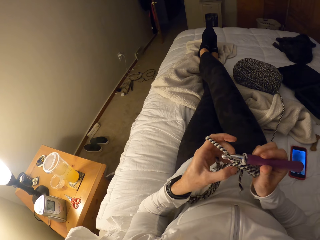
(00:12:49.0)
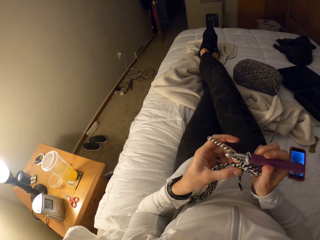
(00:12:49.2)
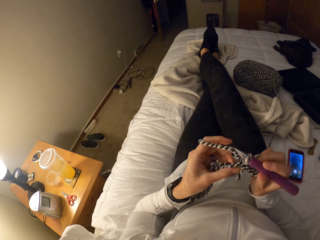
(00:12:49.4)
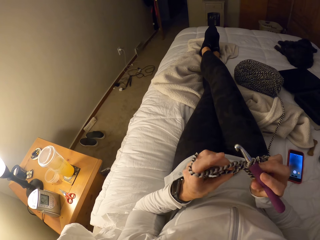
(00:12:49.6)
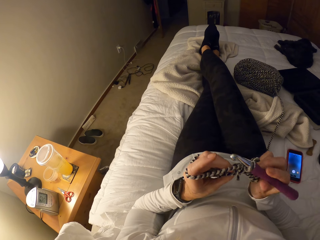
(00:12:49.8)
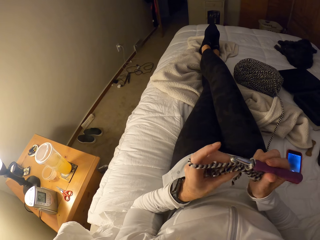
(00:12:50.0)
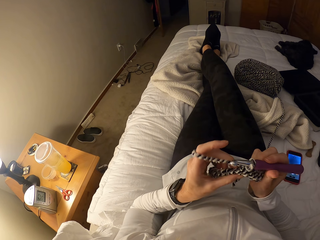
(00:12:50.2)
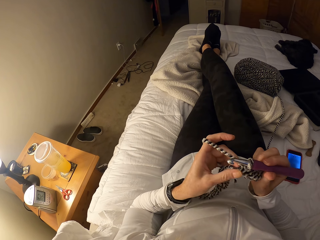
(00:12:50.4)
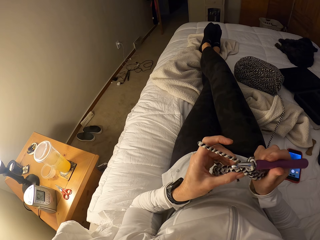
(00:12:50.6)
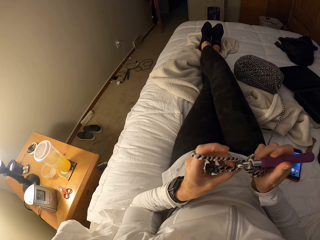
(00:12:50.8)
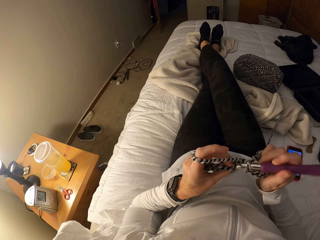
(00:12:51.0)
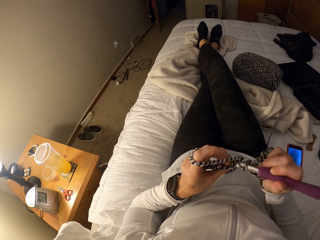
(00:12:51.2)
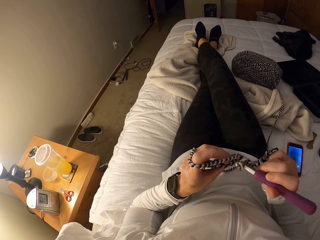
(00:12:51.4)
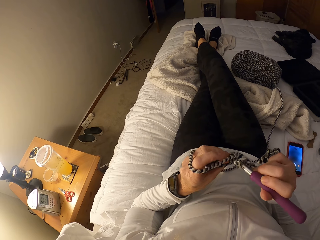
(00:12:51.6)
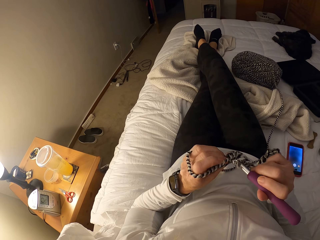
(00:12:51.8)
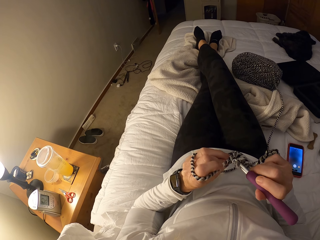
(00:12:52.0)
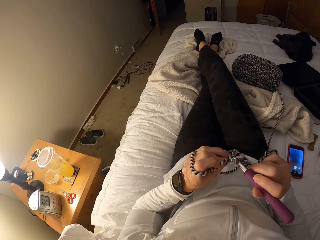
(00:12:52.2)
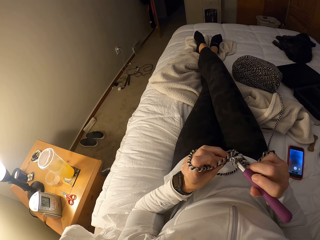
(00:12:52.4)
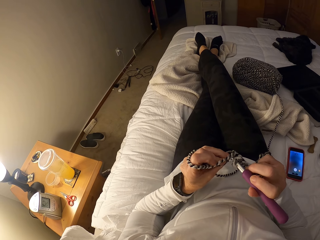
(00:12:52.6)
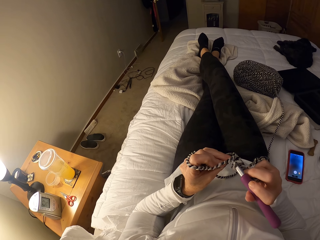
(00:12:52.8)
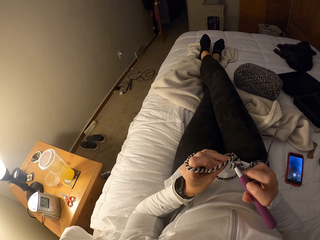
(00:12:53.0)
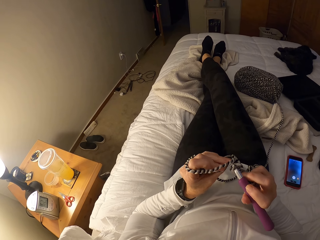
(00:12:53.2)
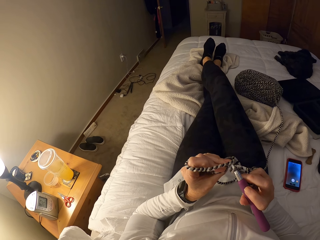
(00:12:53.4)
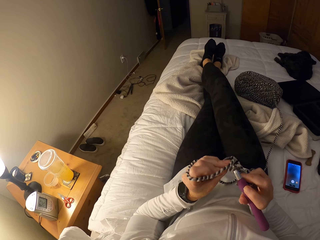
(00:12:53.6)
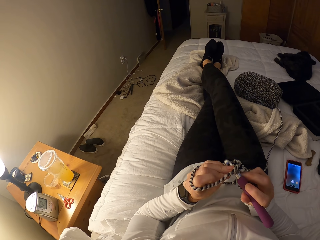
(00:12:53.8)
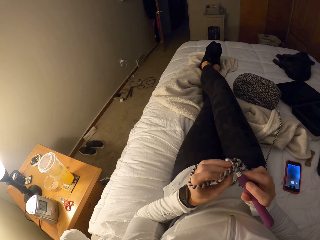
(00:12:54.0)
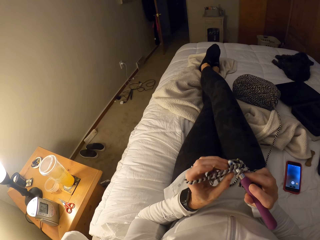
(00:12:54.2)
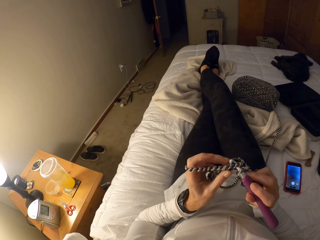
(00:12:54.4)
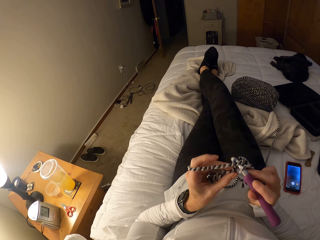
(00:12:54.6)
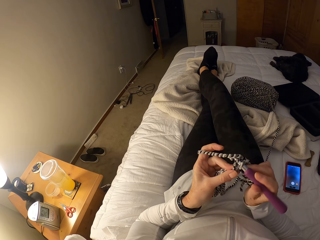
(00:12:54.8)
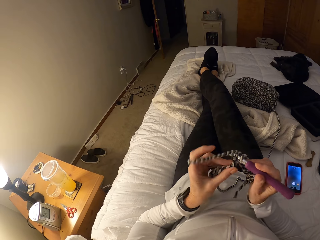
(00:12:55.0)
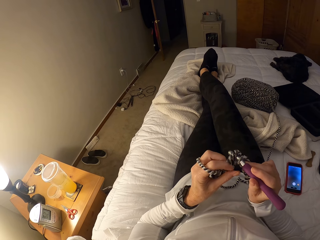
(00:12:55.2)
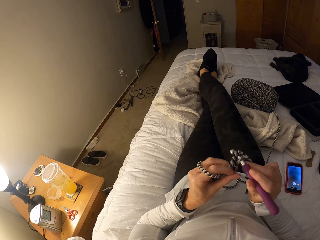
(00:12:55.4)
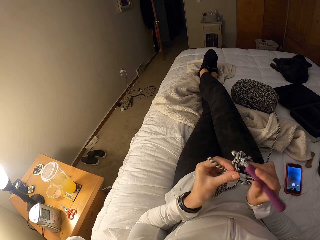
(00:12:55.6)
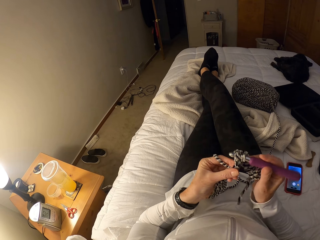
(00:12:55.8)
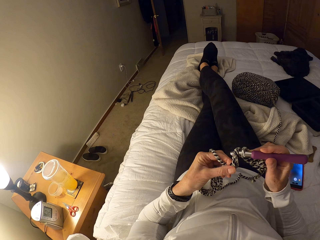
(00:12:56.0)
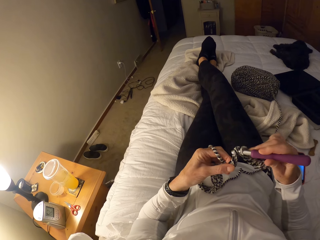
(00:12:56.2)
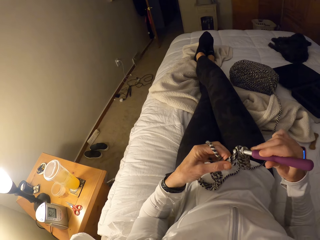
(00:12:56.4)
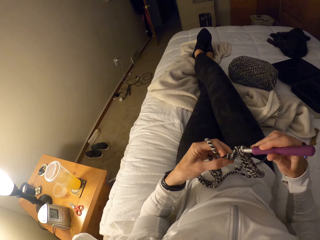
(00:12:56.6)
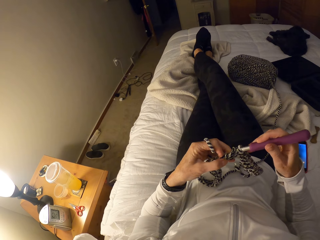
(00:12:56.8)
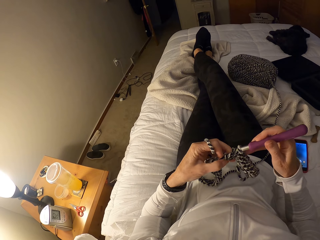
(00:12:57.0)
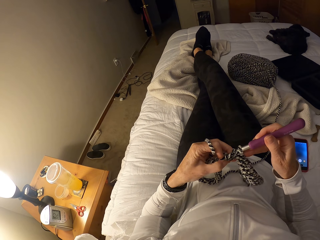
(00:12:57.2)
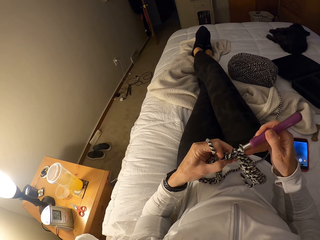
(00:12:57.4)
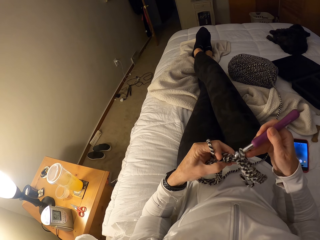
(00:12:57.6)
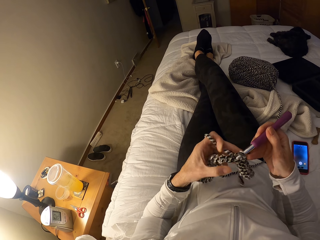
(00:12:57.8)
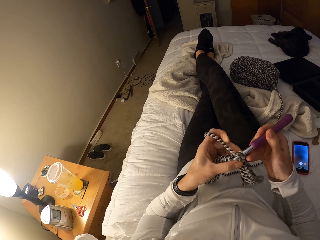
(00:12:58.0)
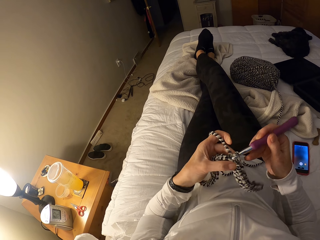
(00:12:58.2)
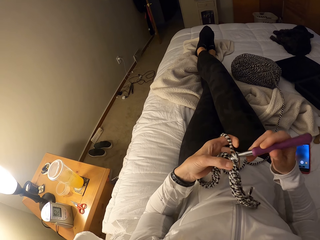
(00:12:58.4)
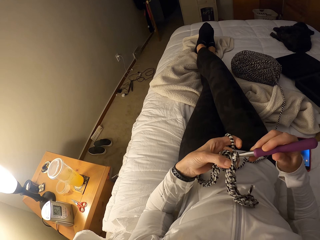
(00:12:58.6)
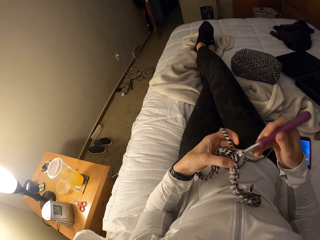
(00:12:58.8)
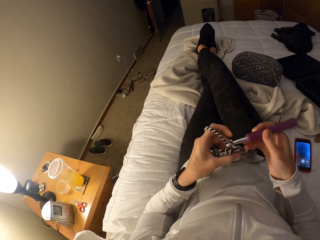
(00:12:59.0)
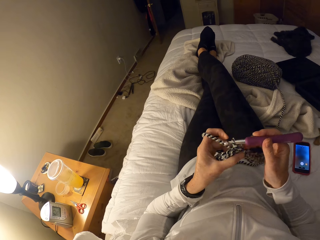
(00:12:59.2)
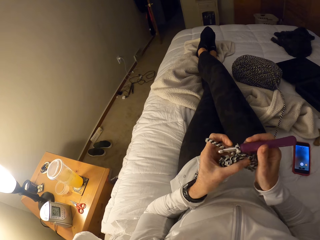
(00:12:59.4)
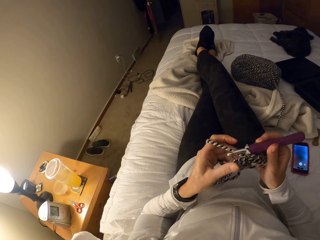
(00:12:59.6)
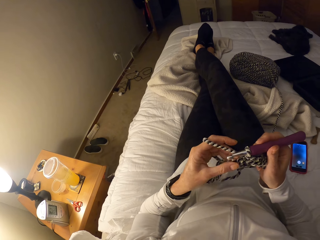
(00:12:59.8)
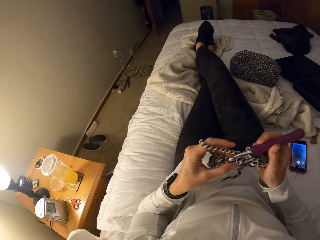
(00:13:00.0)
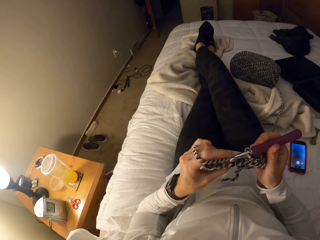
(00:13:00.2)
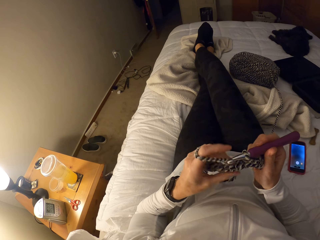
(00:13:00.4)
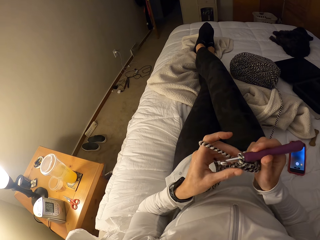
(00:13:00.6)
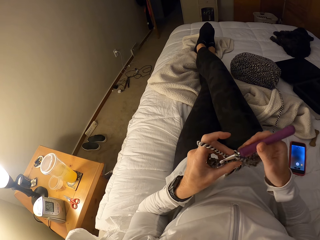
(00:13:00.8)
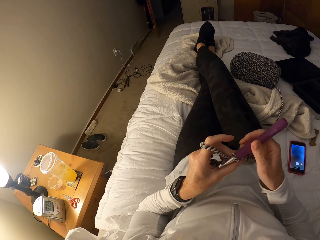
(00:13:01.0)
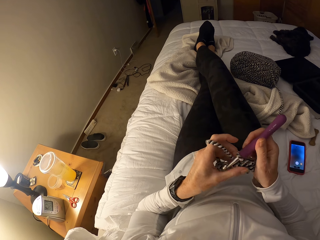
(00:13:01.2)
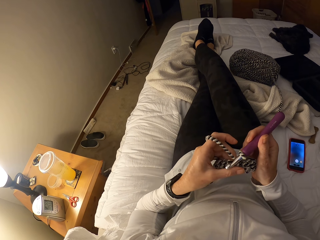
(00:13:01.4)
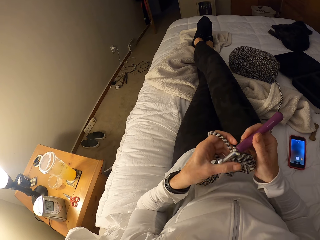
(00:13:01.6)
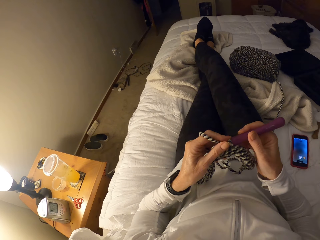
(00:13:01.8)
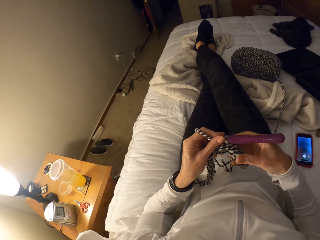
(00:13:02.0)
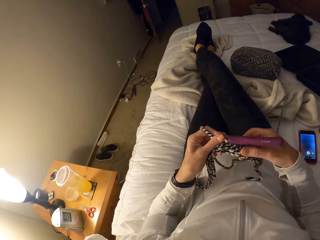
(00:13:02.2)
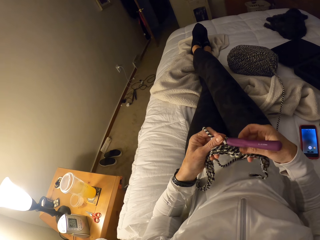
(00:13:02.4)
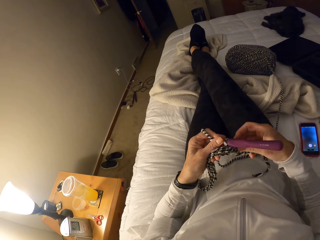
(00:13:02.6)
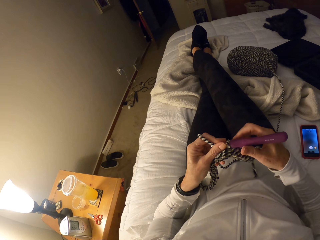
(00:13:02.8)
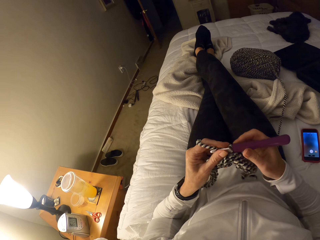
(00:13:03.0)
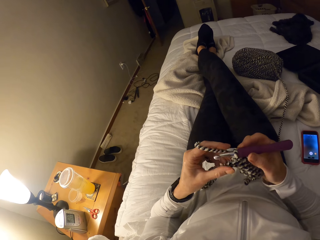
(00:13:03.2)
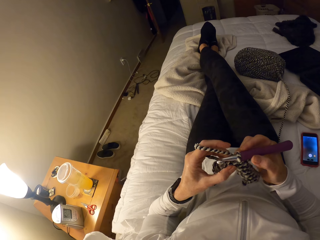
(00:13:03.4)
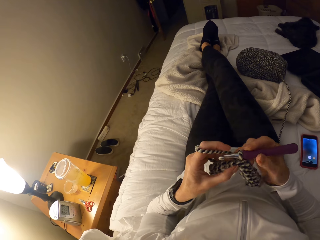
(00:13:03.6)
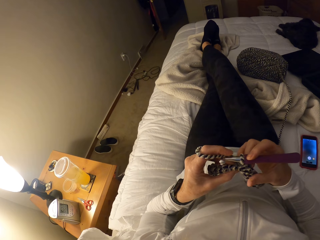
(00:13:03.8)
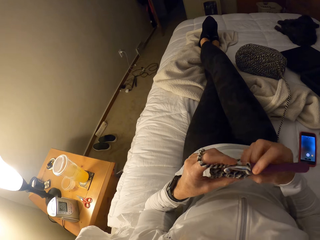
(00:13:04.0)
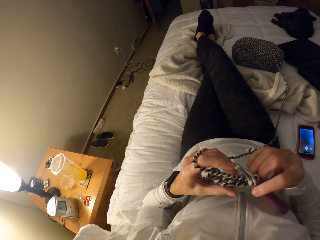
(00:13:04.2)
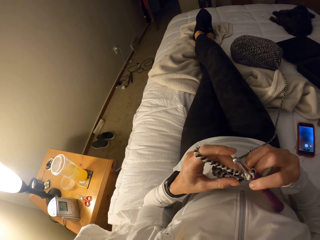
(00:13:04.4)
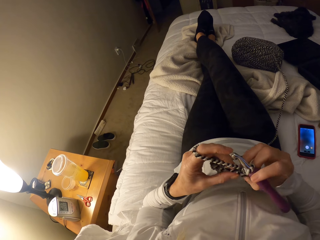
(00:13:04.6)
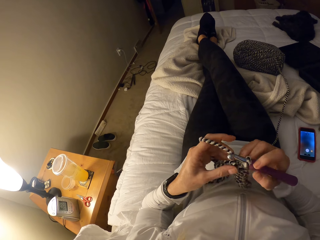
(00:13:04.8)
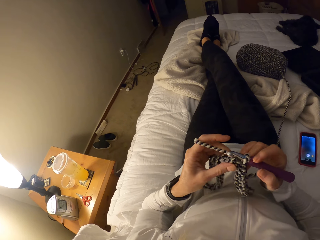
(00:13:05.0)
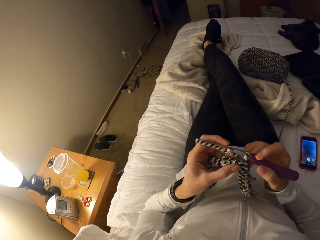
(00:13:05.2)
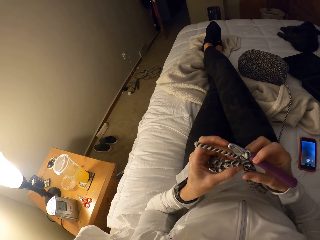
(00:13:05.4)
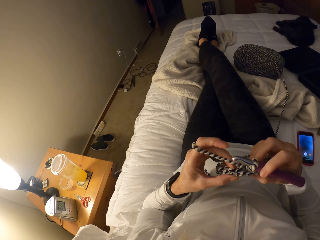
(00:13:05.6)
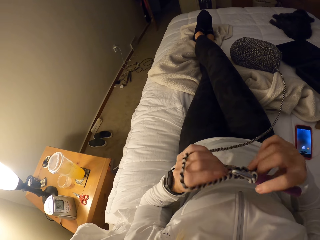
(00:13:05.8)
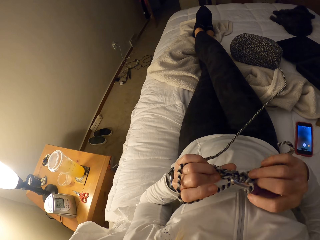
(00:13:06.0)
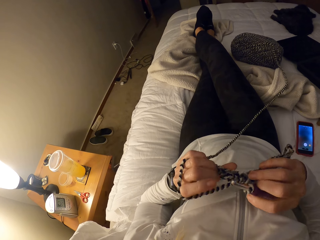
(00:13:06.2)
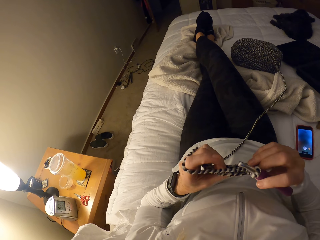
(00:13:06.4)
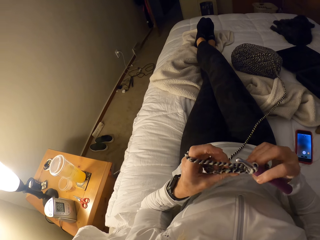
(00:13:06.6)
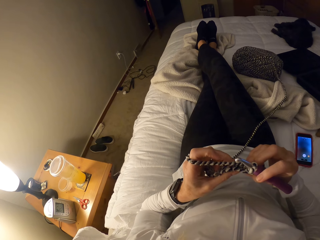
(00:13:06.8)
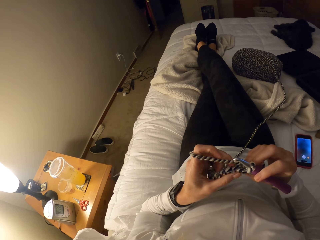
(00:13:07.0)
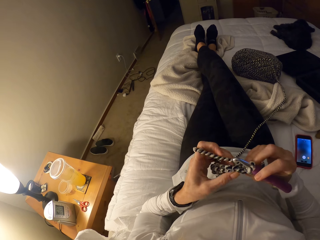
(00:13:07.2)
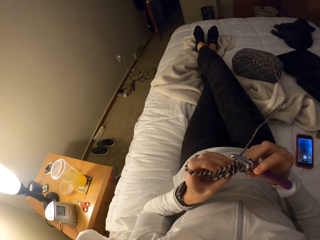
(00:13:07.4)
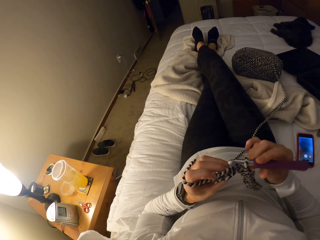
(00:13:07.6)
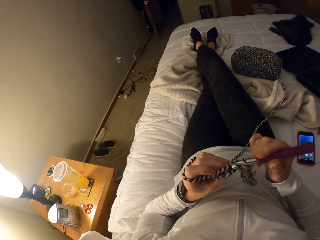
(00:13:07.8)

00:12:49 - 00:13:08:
The camera wearer holds the fabric. She knits the fabric with the yarn. She adjusts the yarn. She knits the fabric. She holds the fabric and a hook needle. She adjusts the crochet with her hands. She inspects the fabric.
